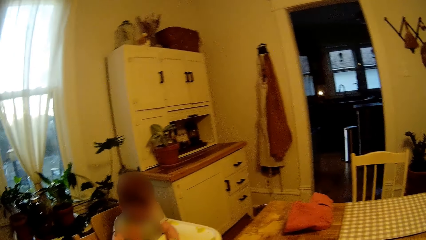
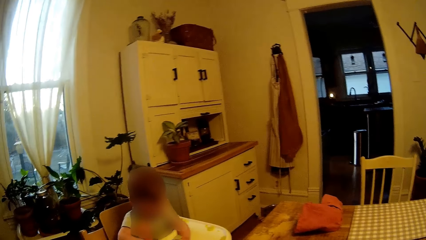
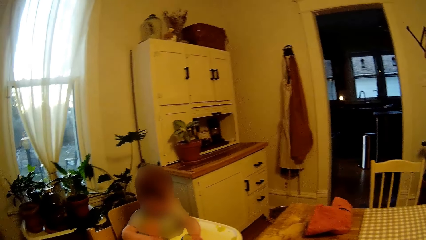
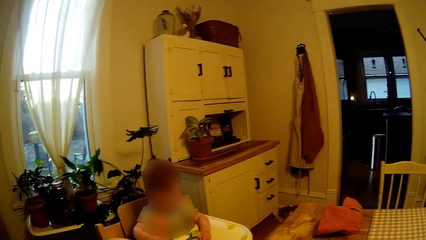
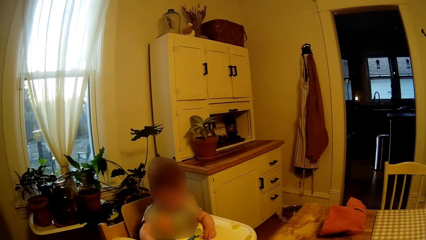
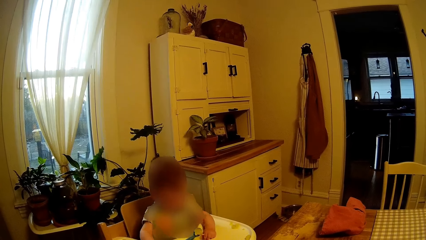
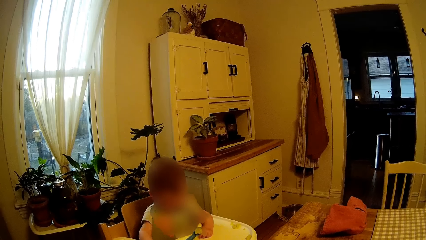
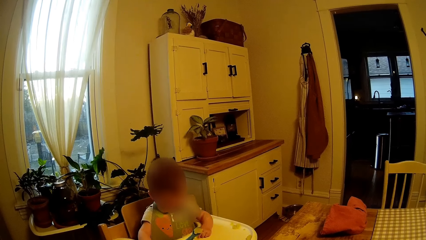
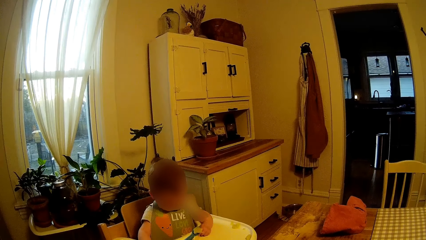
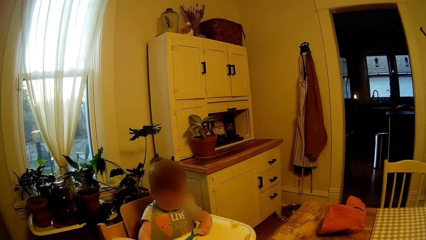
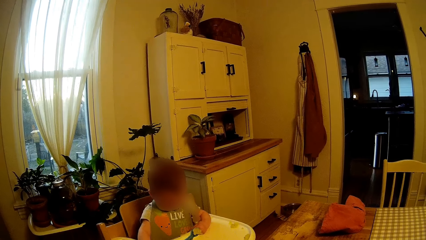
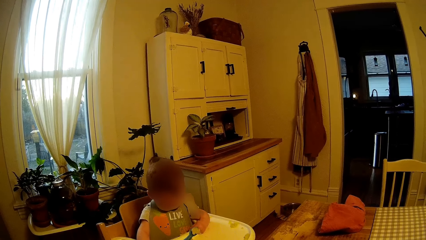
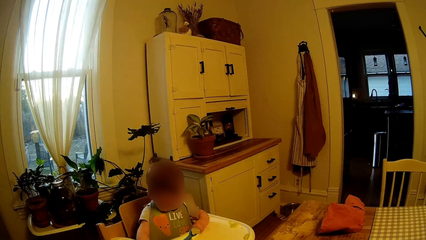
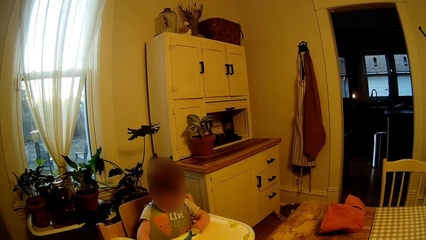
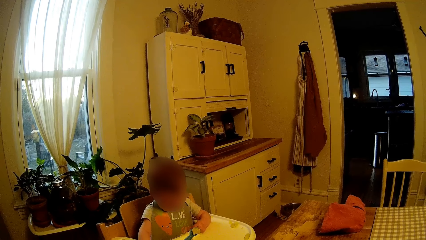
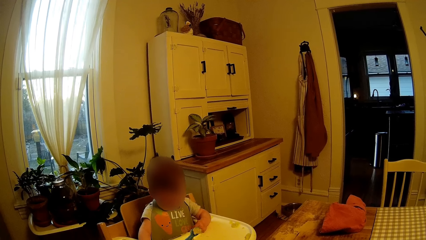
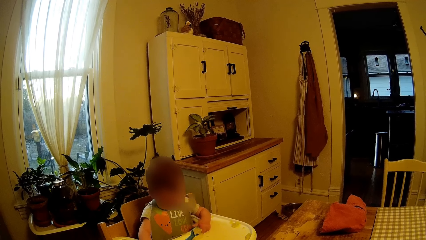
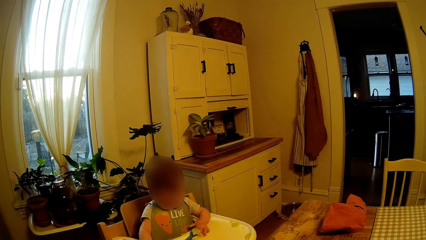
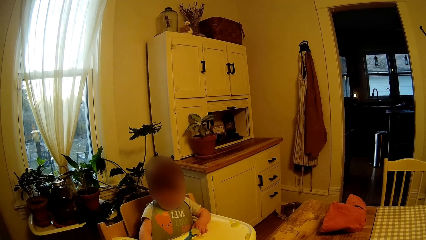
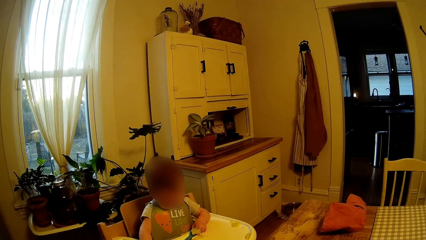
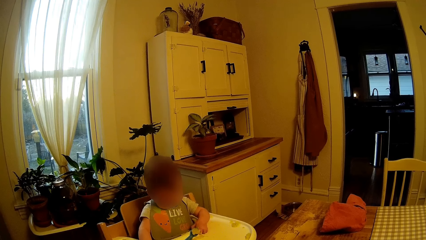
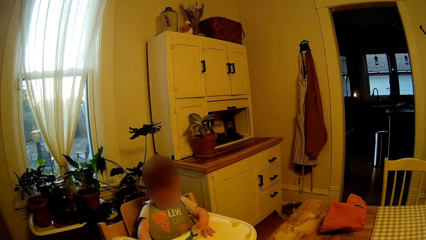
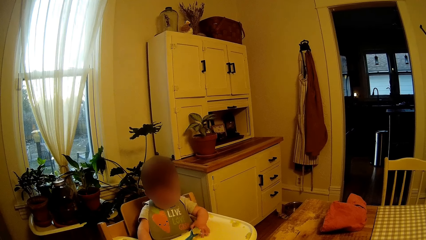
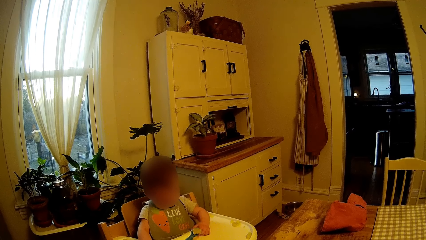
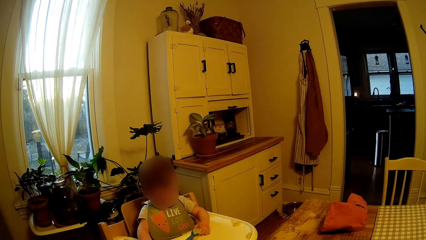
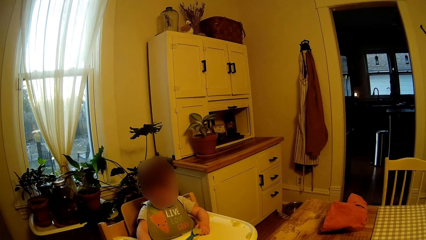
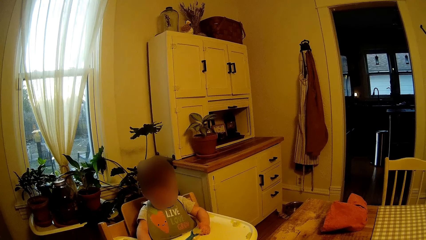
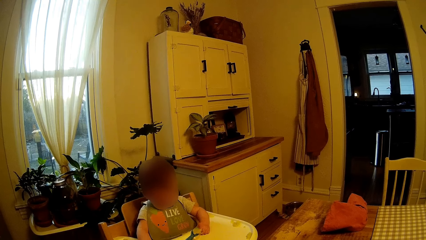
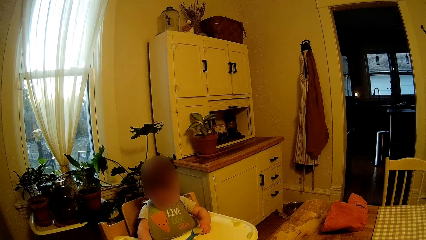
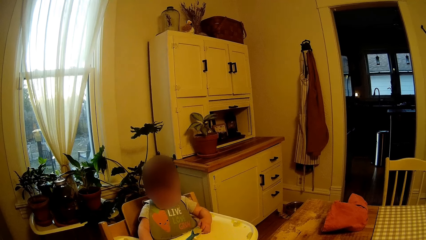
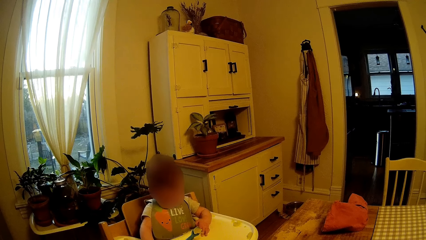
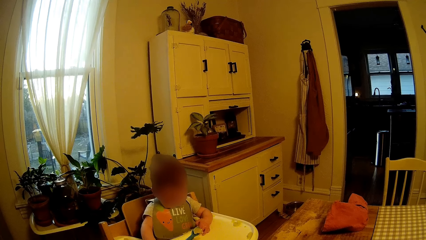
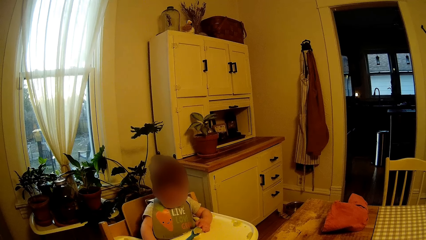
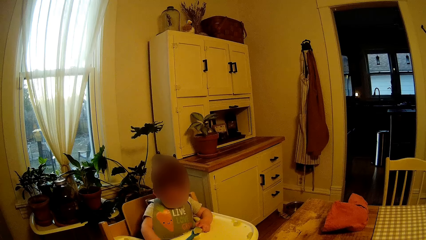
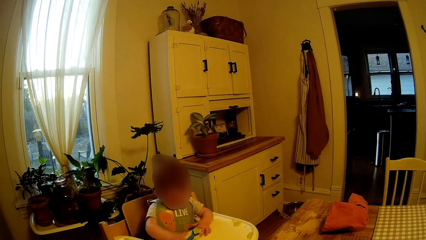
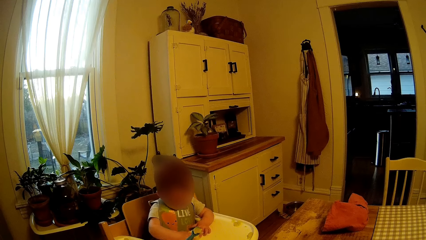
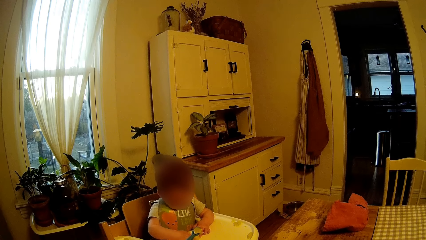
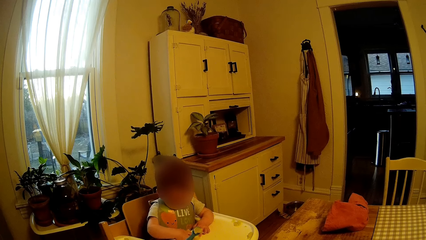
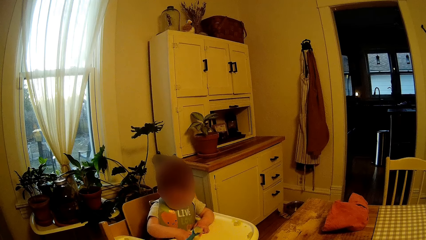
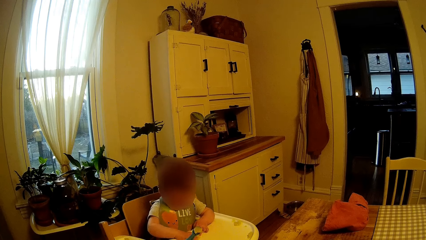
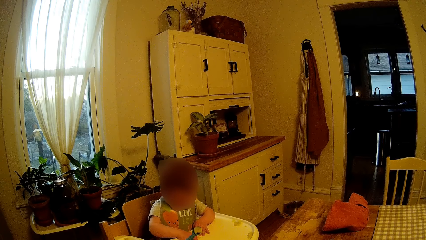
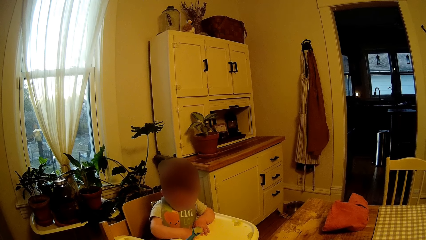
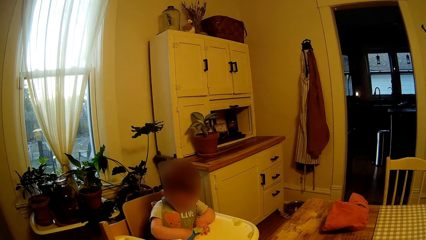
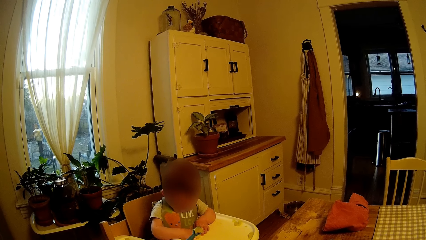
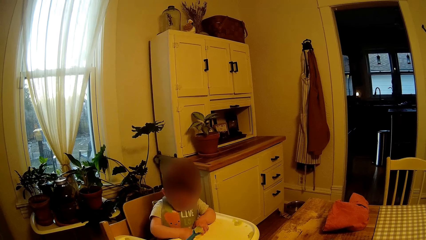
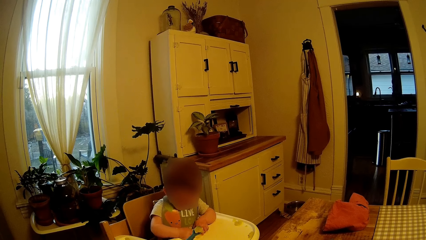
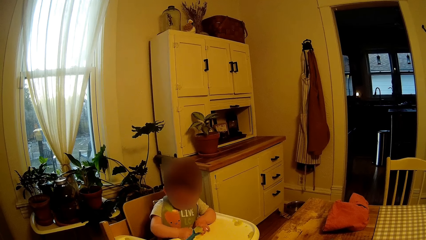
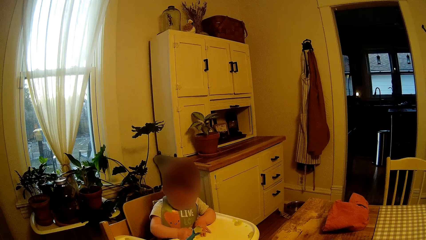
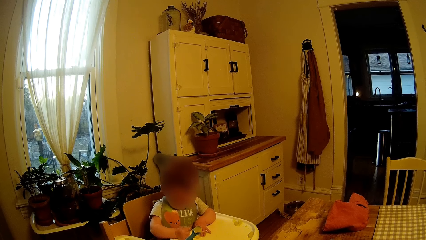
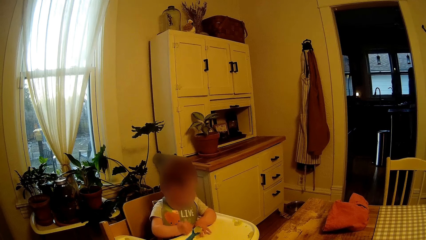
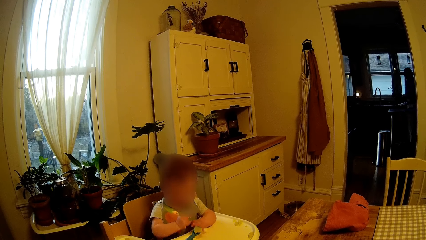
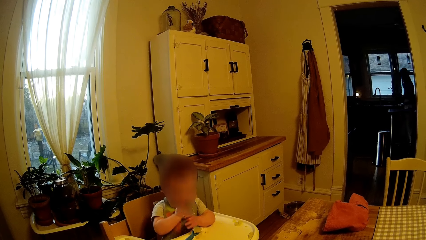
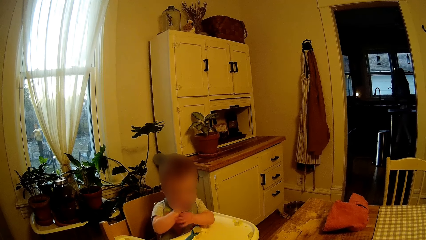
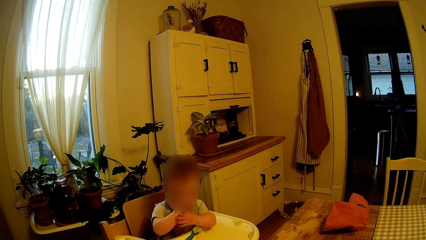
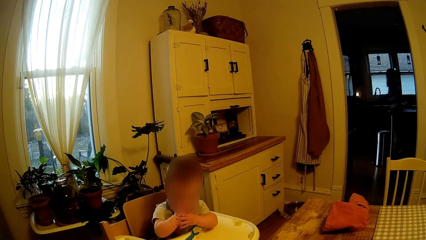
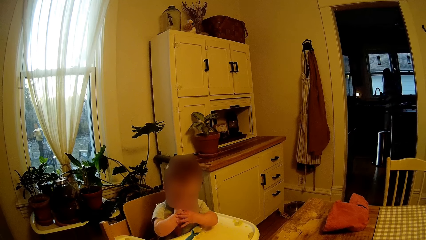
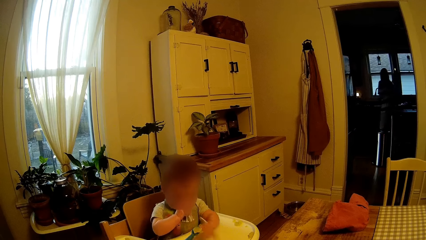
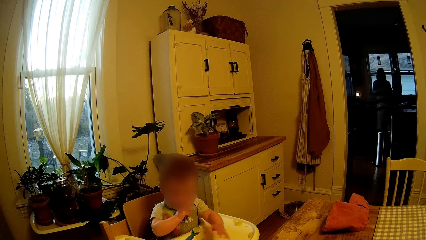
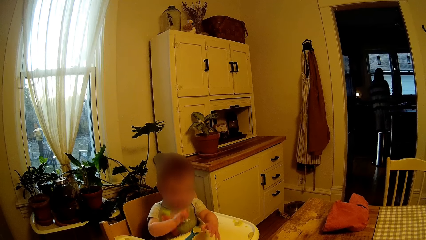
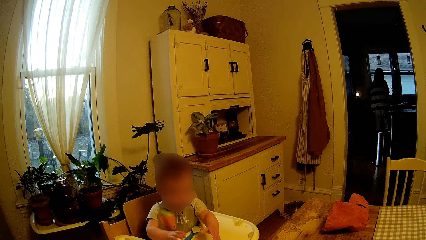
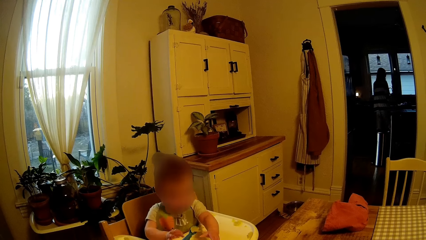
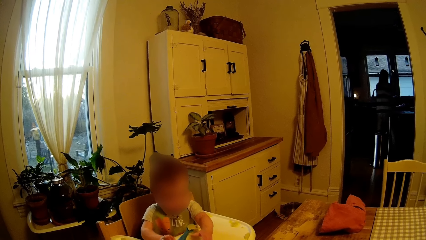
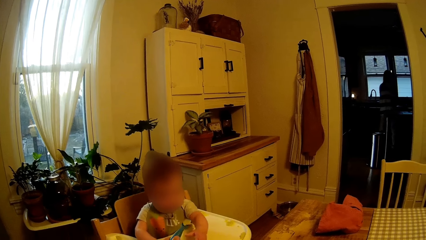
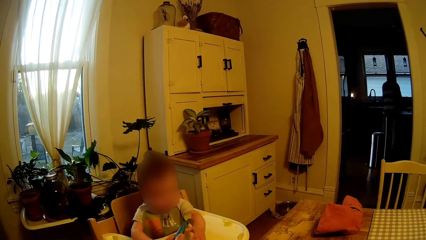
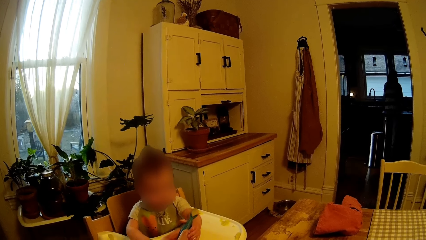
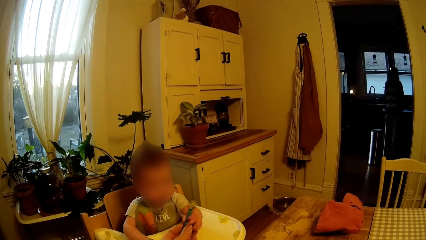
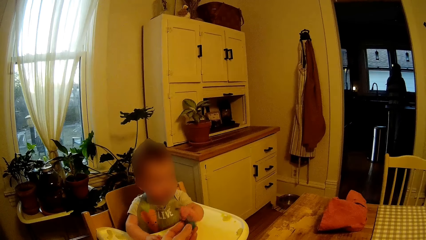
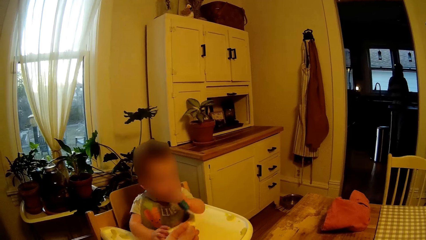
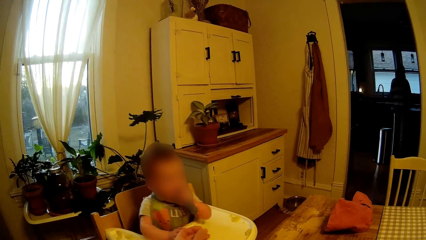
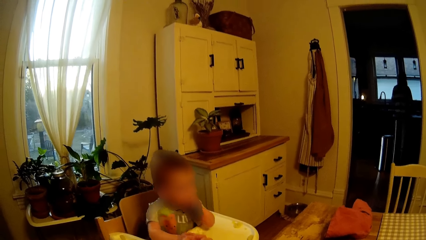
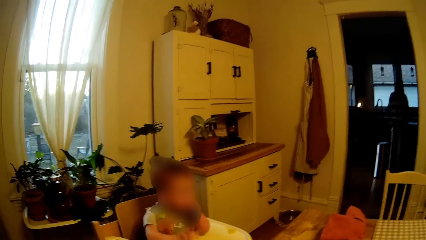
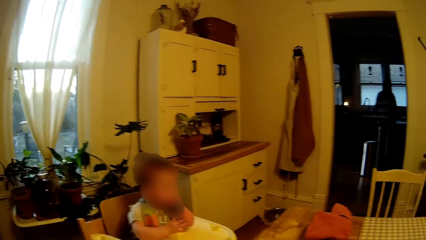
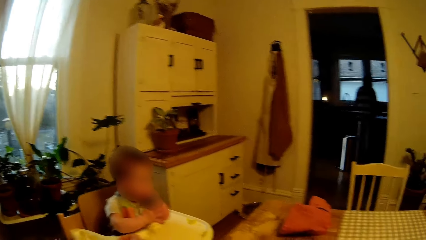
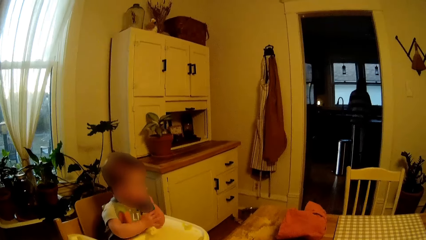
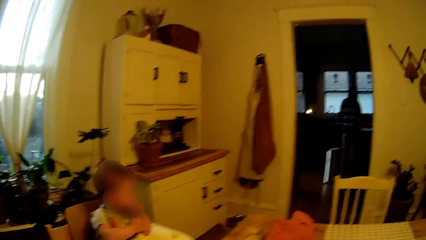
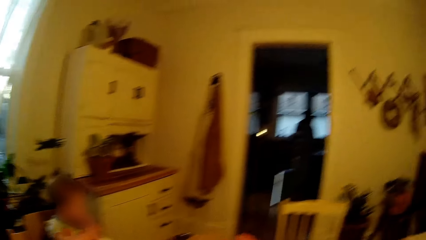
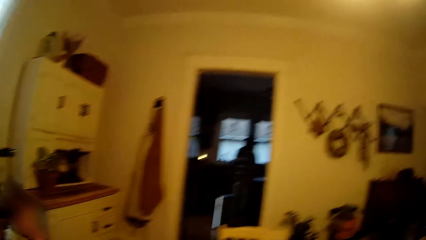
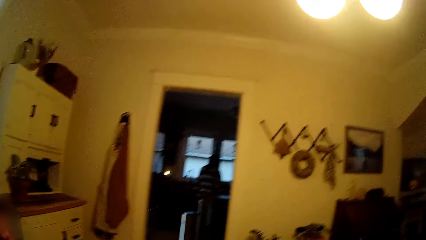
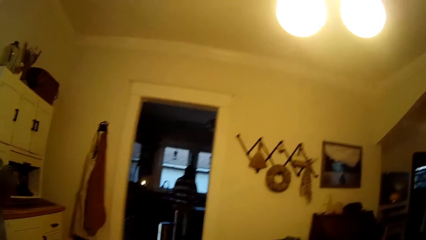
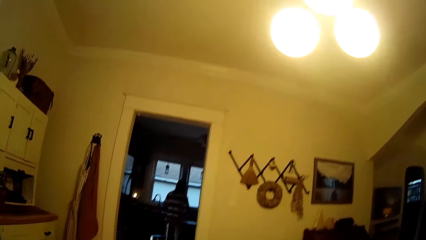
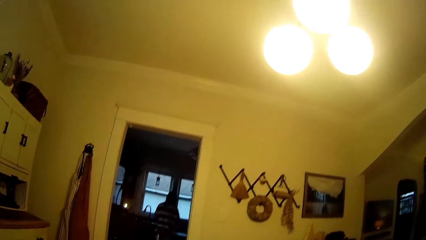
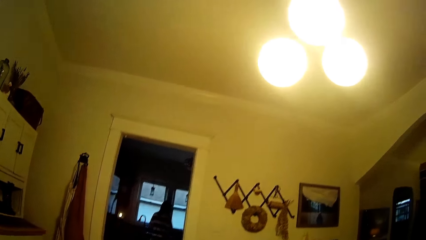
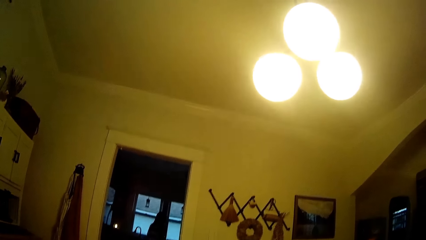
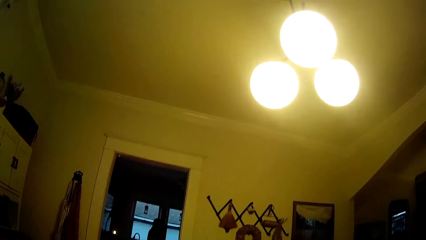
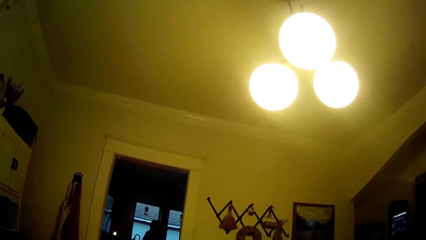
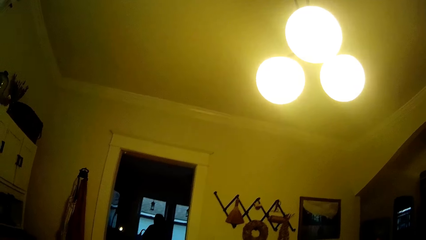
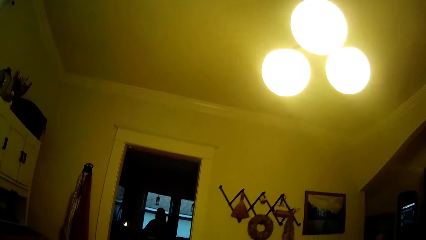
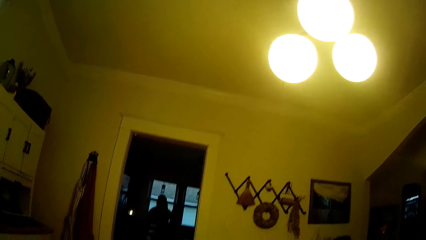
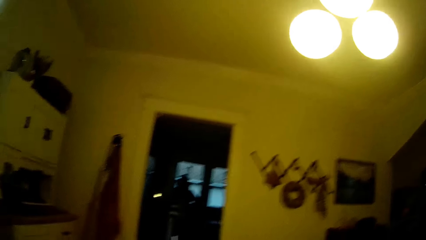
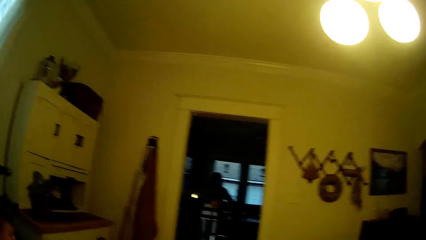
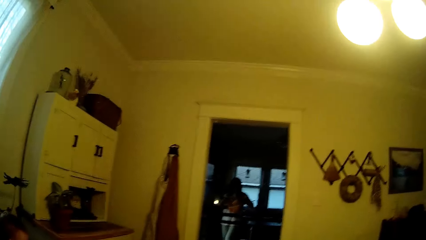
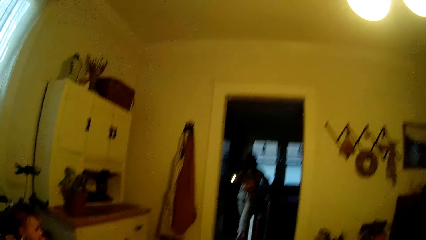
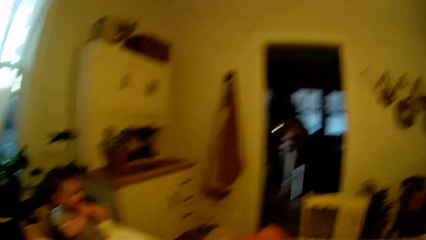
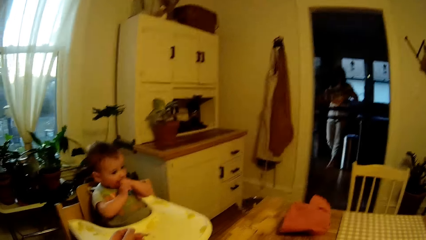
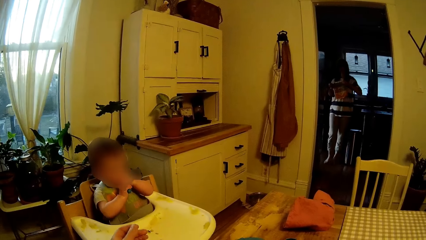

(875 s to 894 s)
The camera wearer holds out some cereal on the spoon in his left hand, to the baby. A person walks around in the next room. The baby takes the spoon from the camera wearer's left hand. The baby eats the cereal from the spoon with his left hand. The camera wearer looks up.
